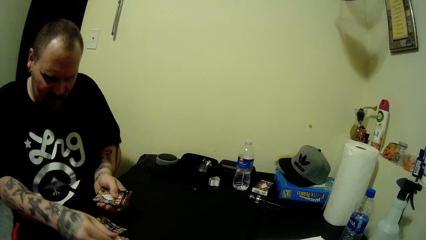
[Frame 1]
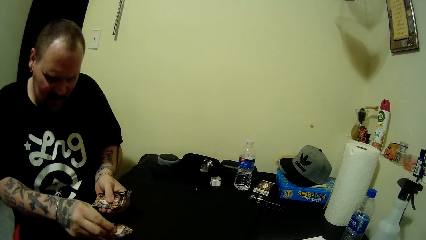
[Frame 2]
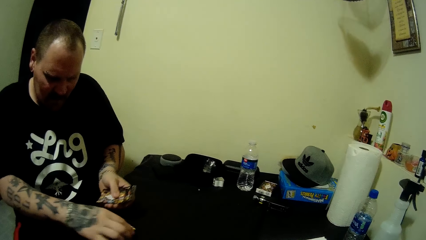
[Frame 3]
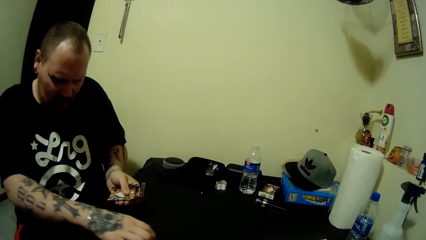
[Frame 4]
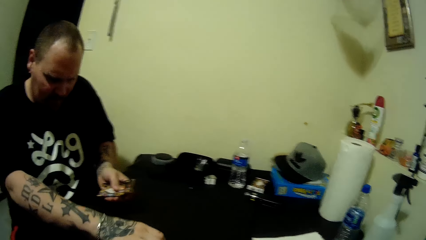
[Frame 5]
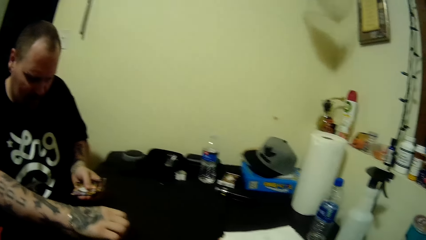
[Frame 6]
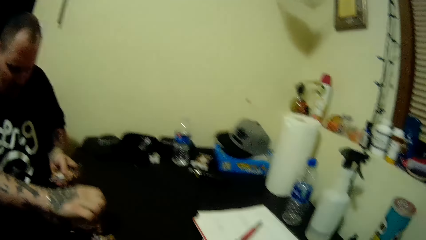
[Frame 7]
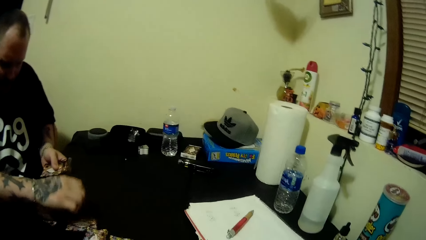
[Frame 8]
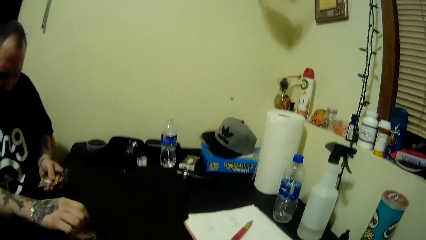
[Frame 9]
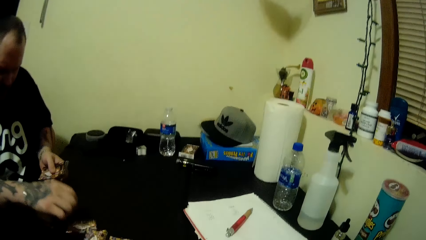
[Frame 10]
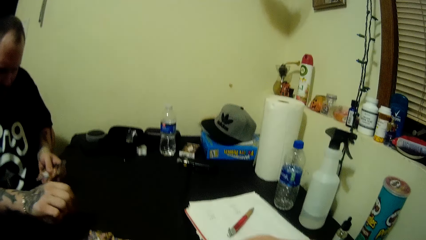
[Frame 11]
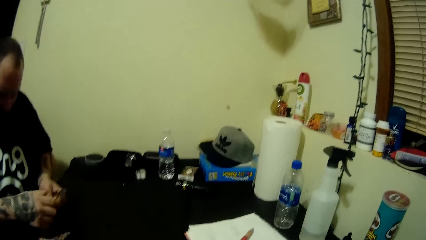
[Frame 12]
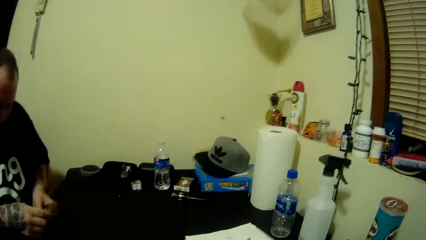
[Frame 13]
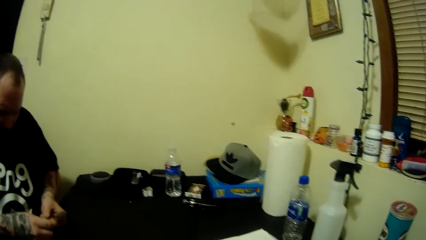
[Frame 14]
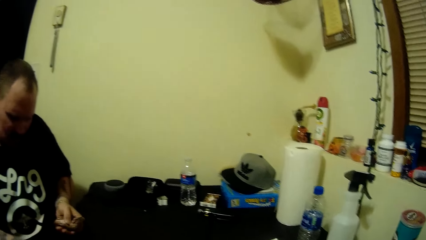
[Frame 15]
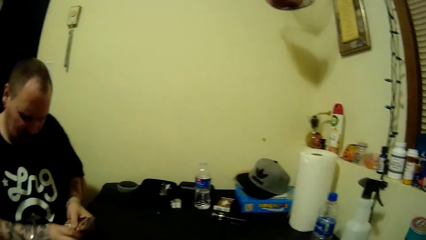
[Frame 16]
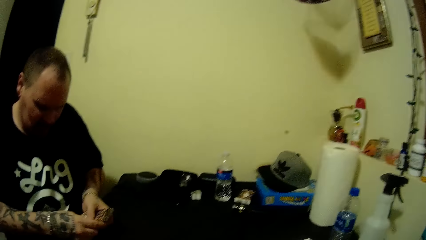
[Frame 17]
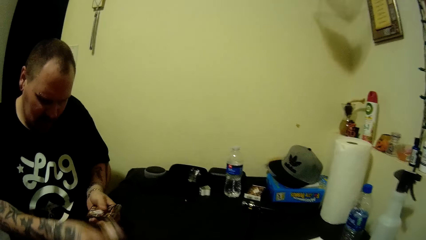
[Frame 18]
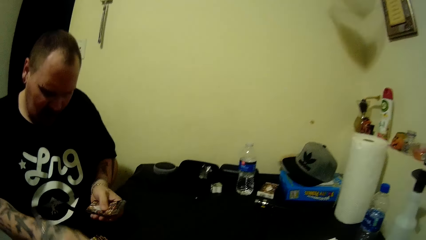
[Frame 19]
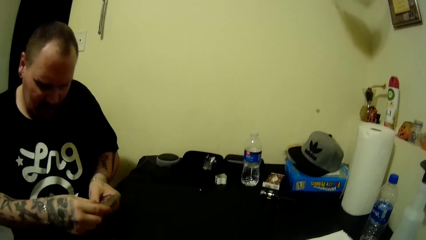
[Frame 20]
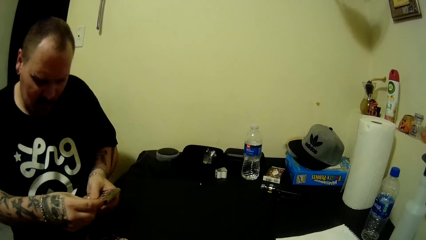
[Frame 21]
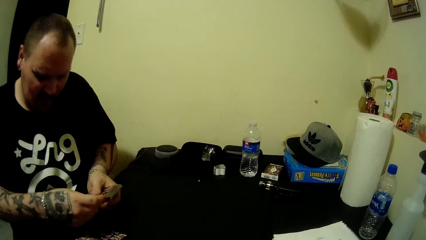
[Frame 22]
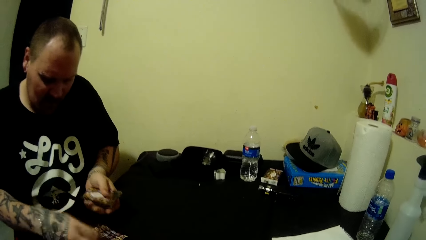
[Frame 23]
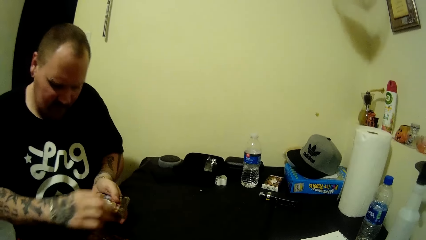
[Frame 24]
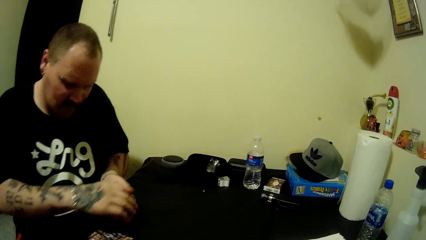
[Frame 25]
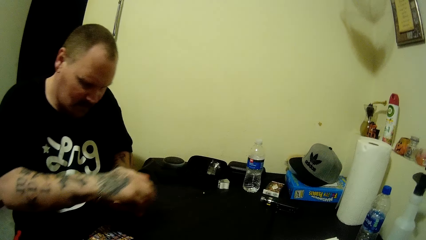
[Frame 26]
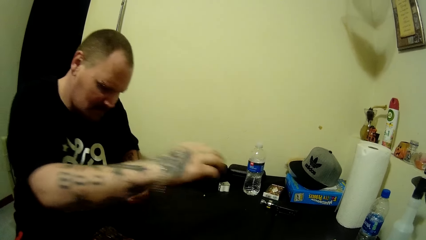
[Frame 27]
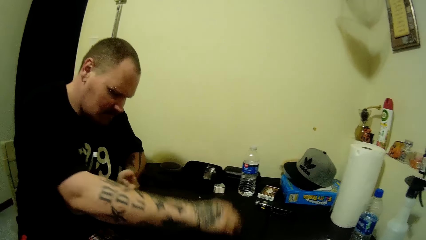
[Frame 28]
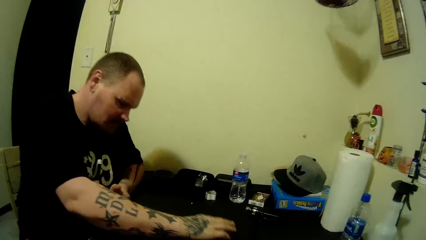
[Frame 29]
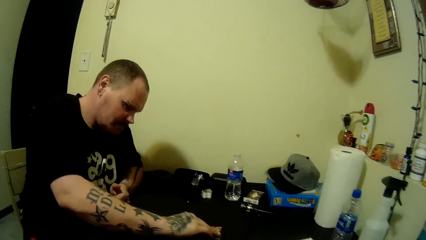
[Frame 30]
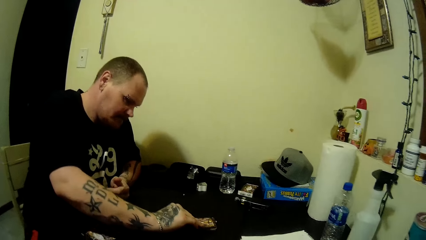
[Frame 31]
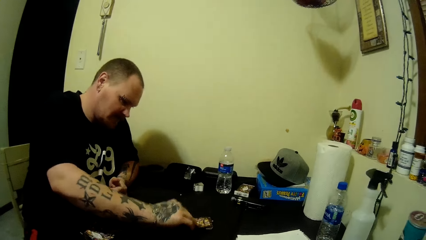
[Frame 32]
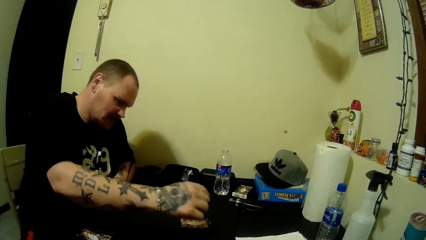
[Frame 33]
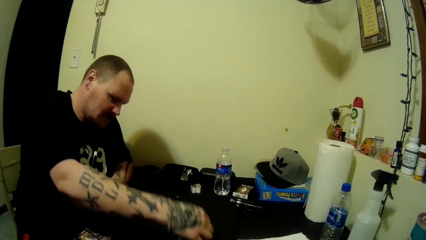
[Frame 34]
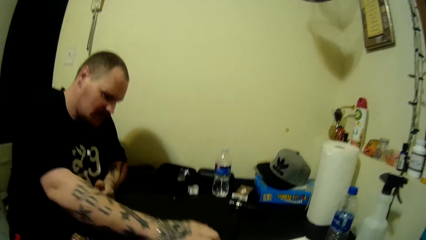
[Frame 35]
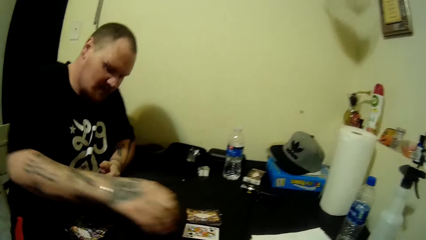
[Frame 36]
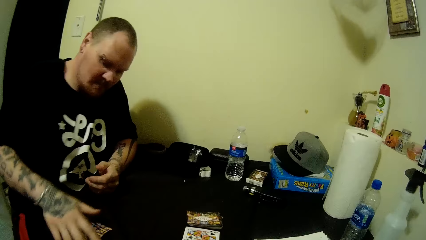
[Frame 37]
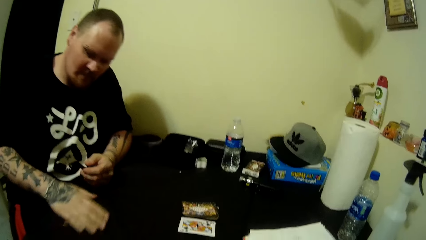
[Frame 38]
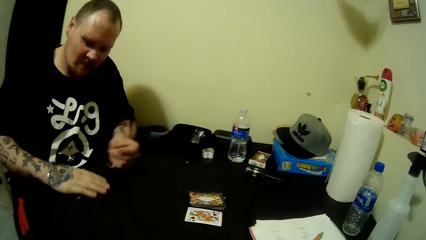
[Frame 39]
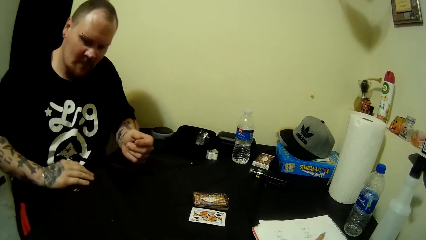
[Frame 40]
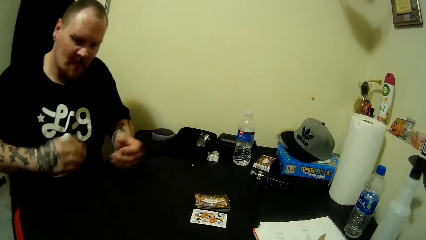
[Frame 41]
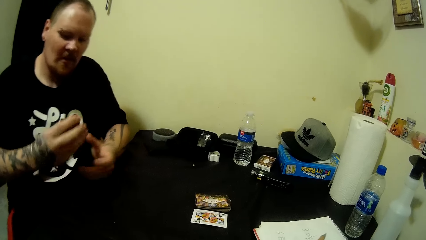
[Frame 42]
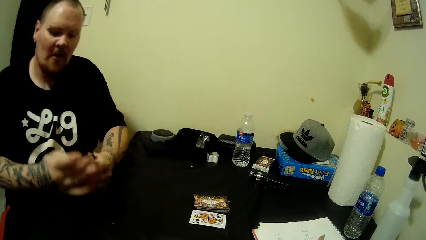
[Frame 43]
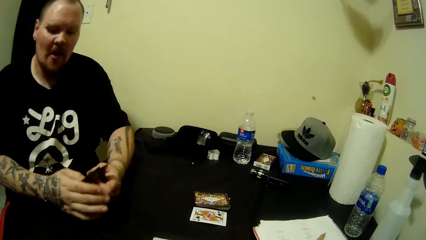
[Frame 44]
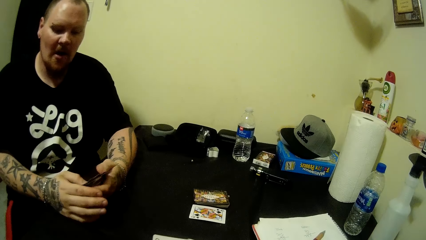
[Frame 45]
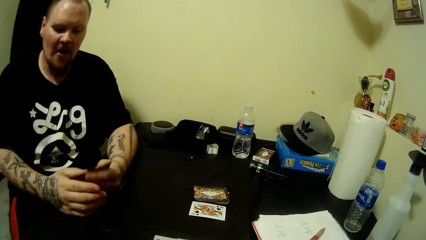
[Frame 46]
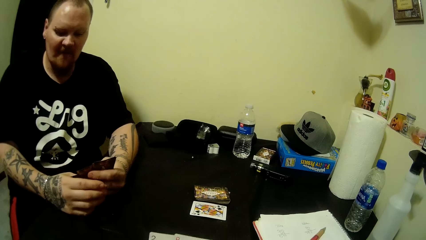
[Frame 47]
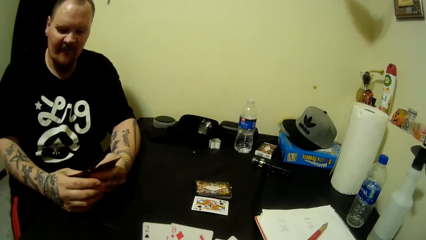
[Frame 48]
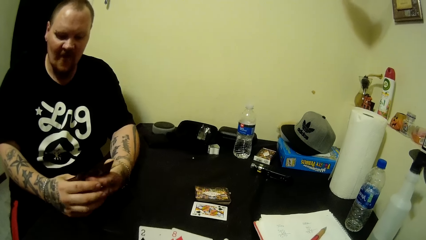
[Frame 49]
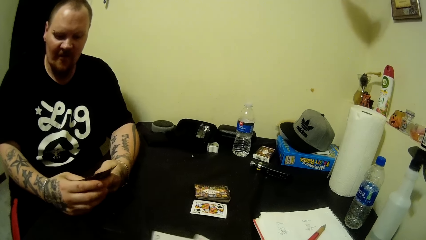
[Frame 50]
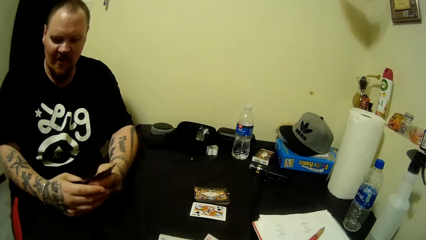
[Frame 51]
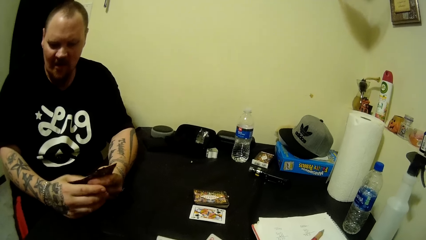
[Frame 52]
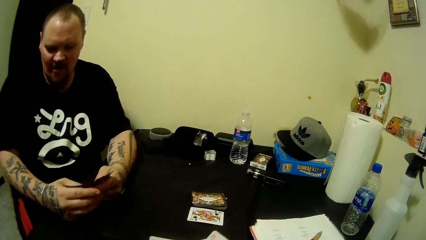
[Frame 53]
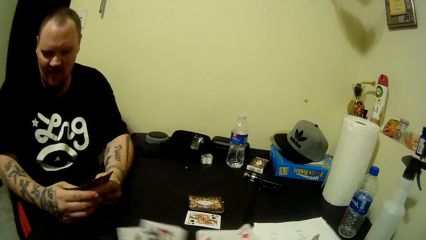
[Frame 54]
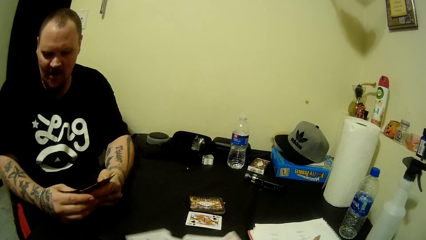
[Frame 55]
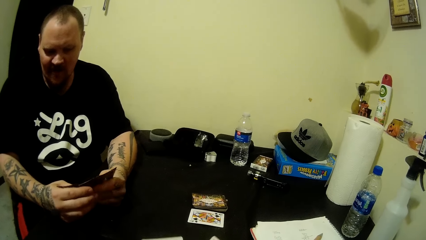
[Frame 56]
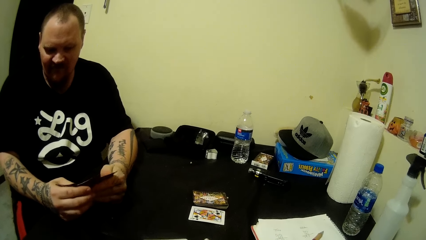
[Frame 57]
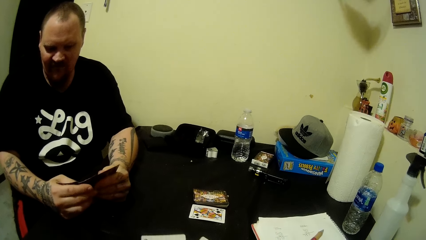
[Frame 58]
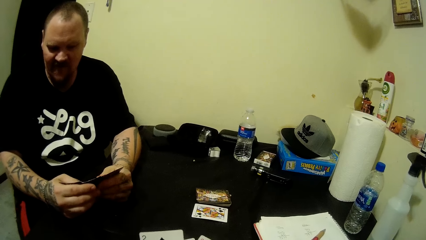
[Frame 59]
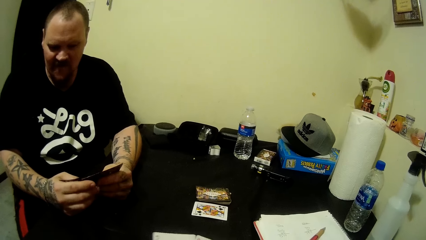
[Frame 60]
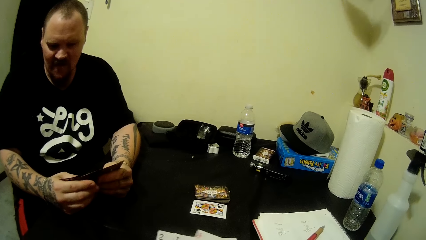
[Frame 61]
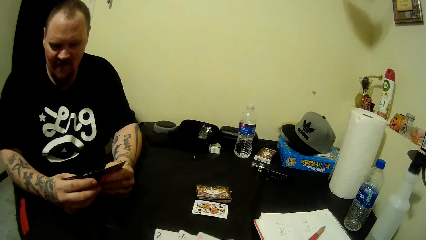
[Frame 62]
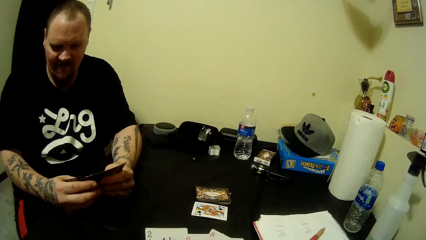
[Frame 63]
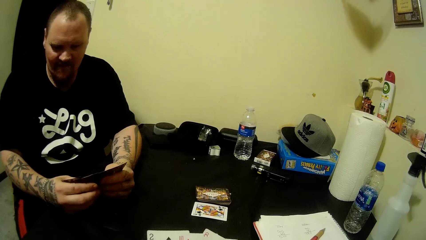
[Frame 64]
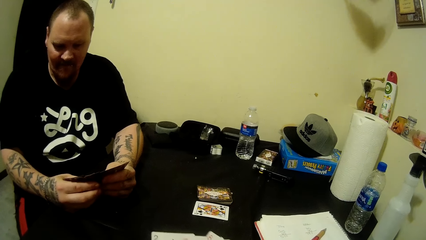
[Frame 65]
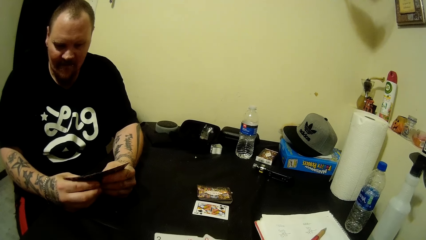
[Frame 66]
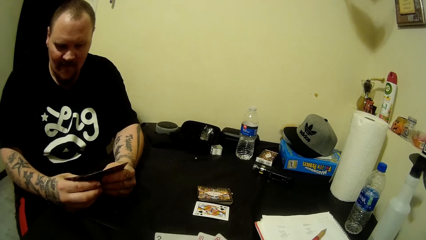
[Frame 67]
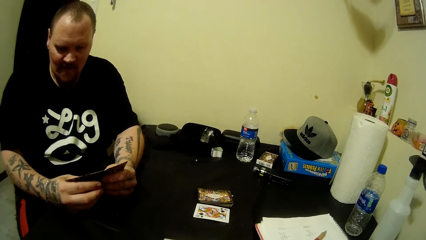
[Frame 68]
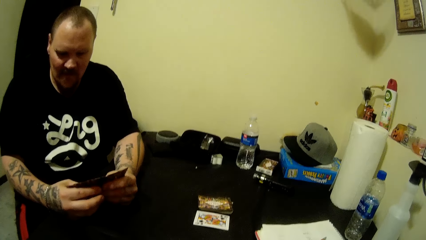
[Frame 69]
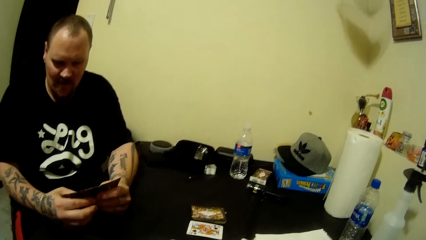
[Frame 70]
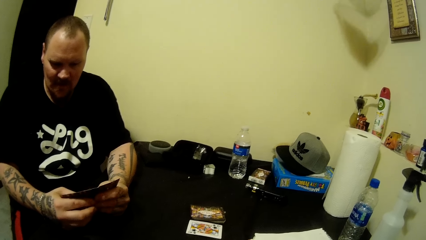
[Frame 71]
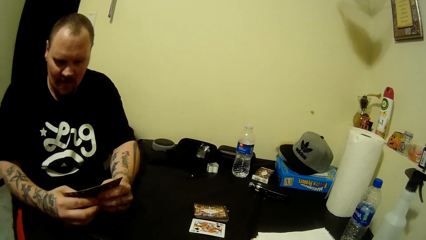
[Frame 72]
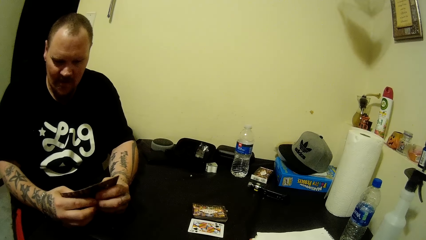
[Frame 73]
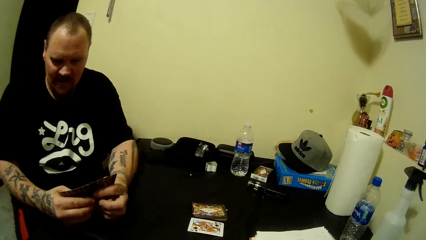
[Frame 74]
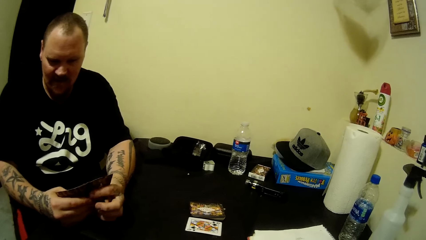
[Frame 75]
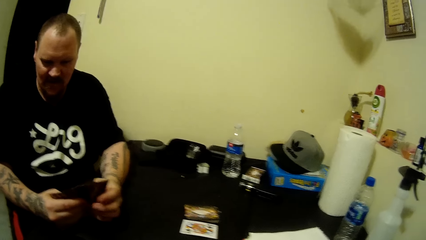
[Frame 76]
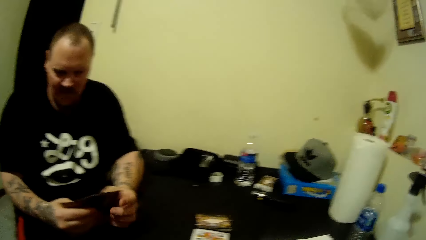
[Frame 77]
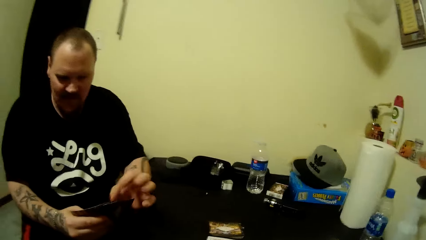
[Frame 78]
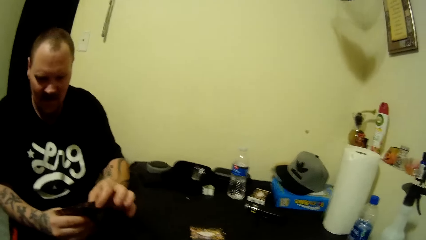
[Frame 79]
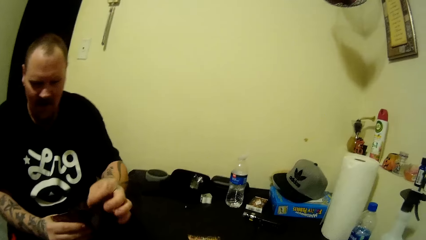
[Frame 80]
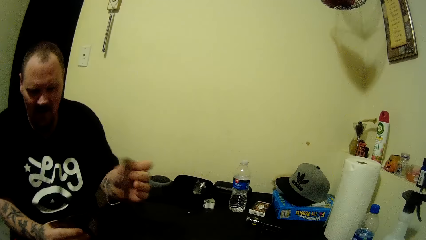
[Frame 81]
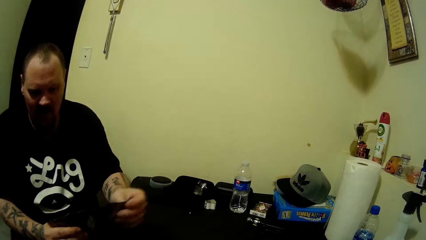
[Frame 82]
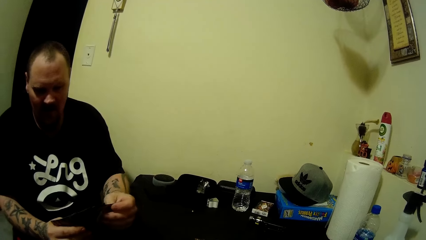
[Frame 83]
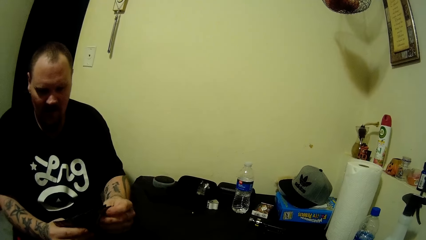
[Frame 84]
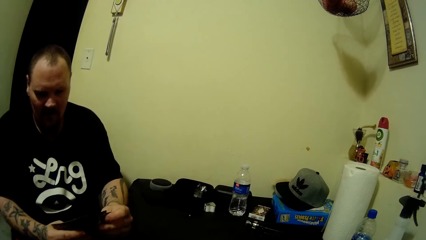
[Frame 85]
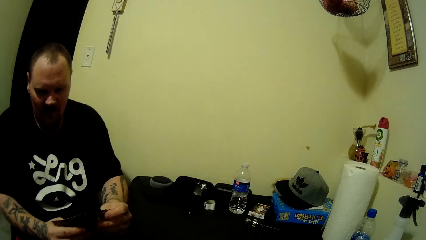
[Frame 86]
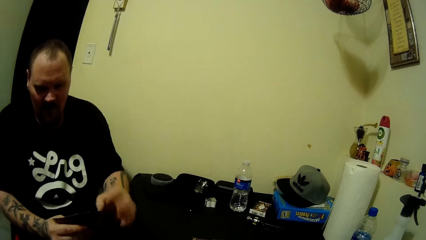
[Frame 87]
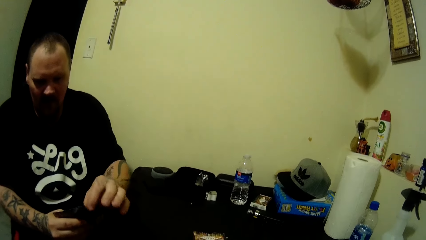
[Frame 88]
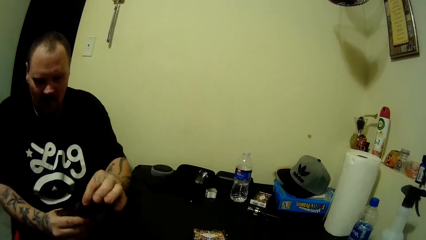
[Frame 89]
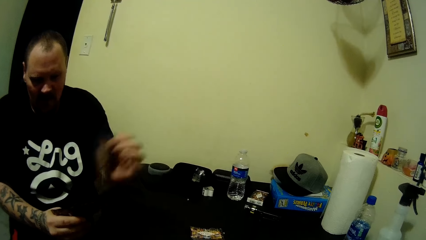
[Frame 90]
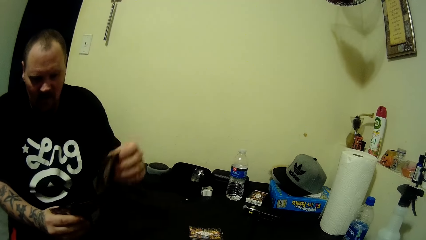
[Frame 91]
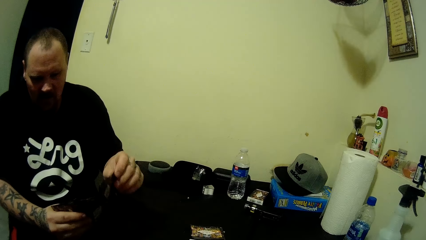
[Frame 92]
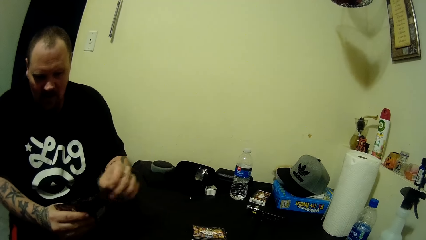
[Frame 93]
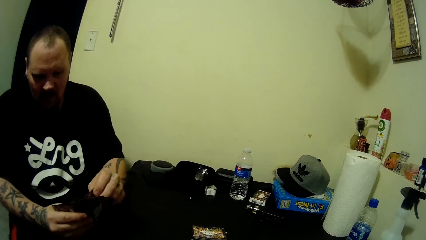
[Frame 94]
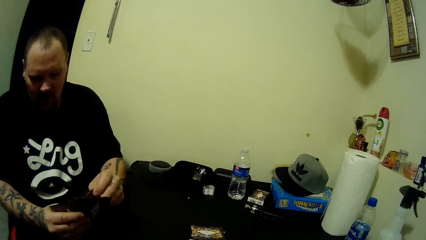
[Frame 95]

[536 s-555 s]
The man places the cards on the table with his right hand. The man takes a card from the stacked cards on the table with his right hand. The man places the card upside down on the table with his right hand. The man picks up cards from the table with his right hand. The man holds the cards with his two hands. The man spreads the cards with his two hands. The man arranges the cards in his two hands. The man changes the card.
